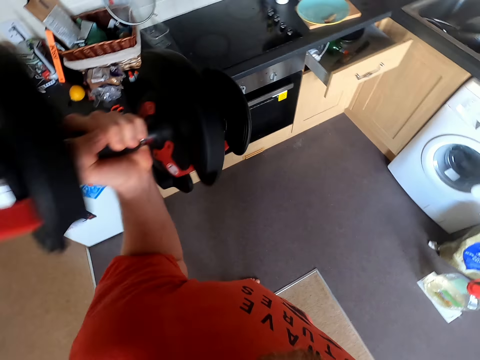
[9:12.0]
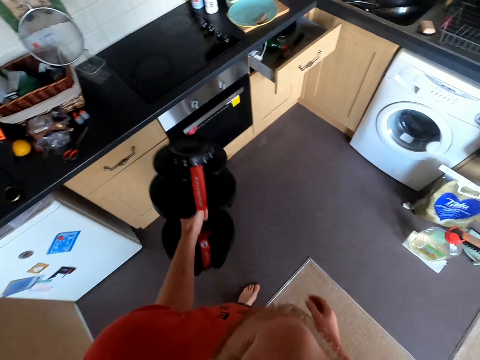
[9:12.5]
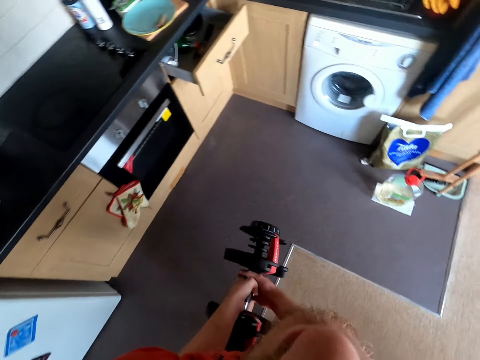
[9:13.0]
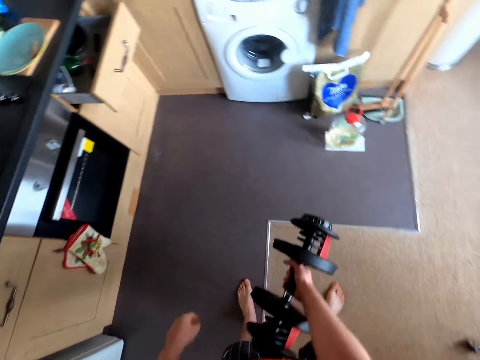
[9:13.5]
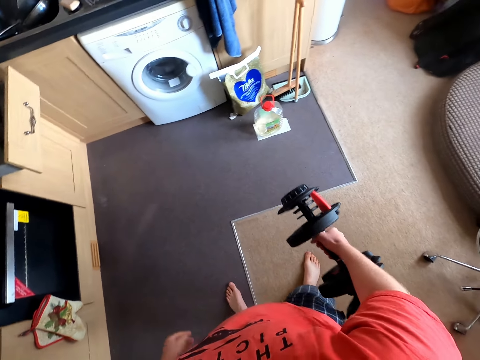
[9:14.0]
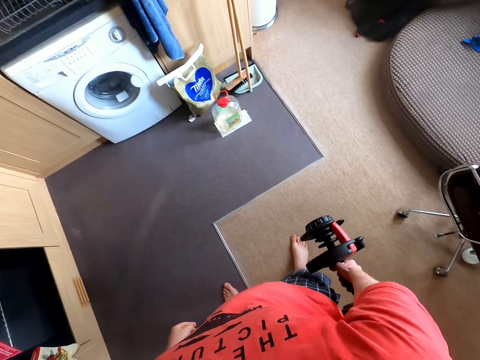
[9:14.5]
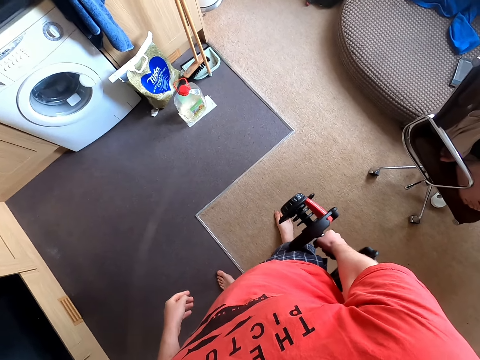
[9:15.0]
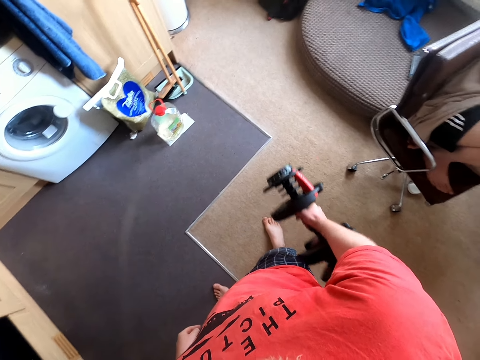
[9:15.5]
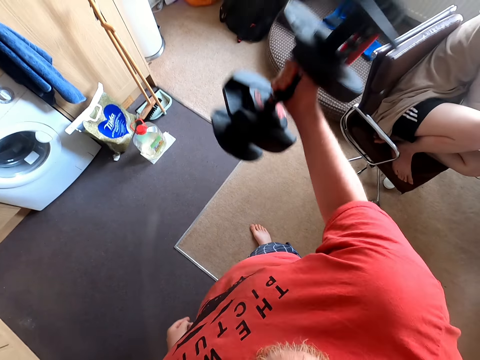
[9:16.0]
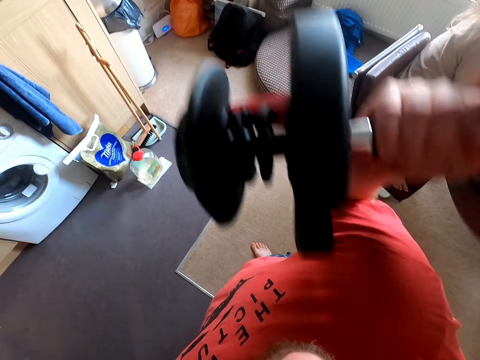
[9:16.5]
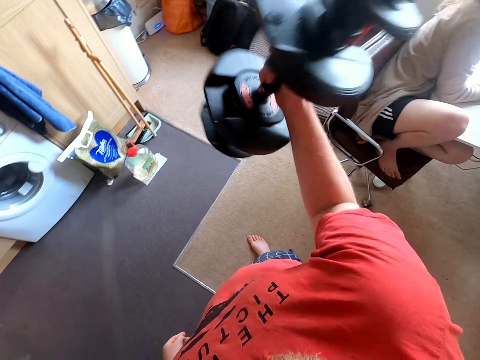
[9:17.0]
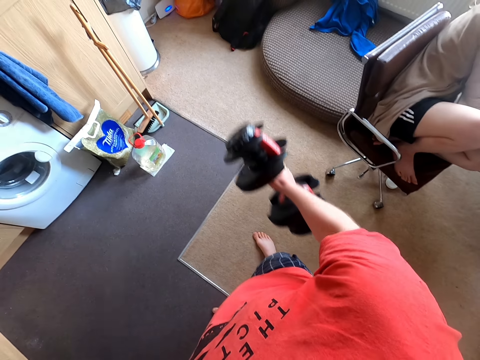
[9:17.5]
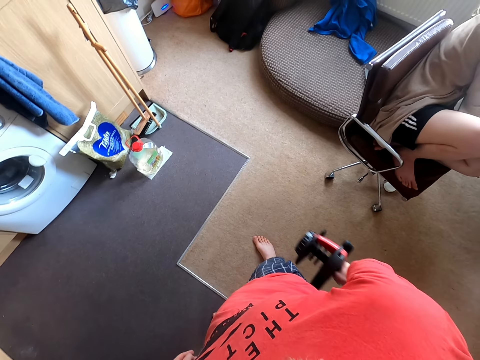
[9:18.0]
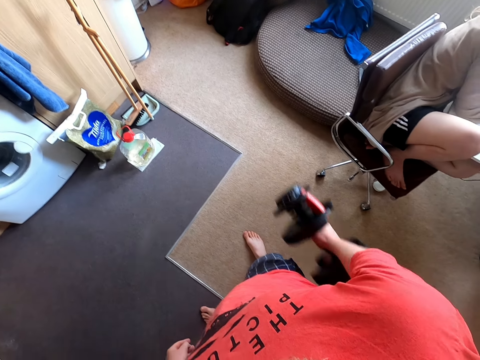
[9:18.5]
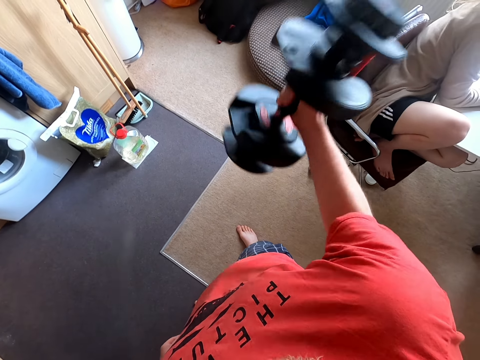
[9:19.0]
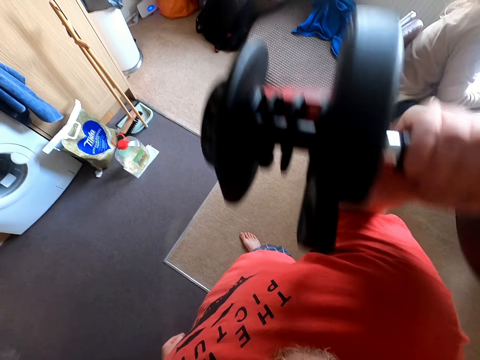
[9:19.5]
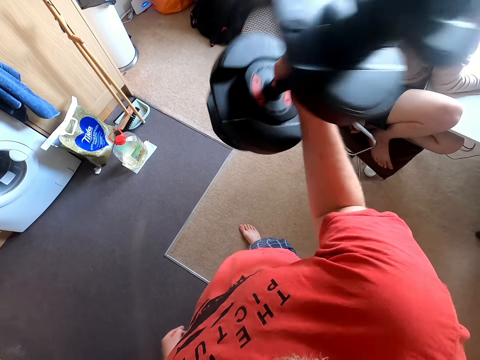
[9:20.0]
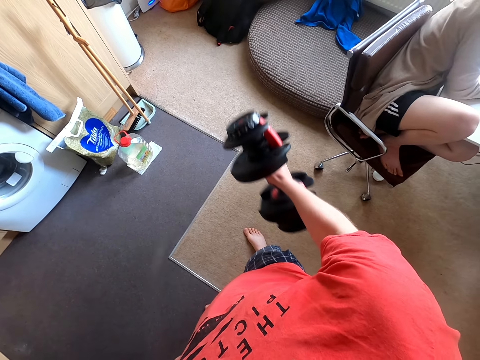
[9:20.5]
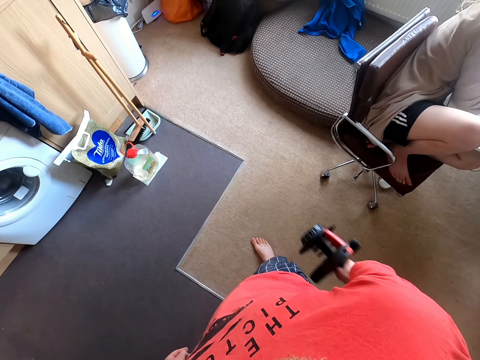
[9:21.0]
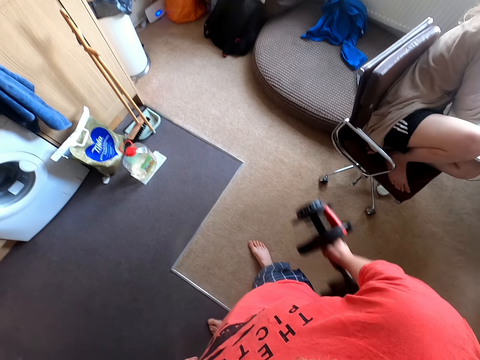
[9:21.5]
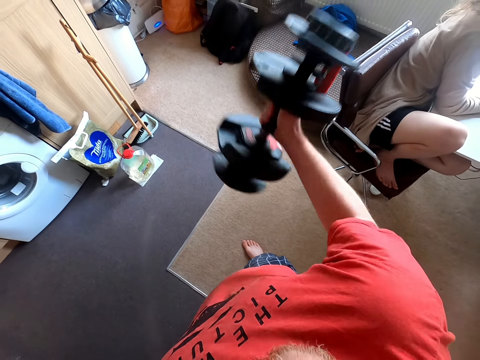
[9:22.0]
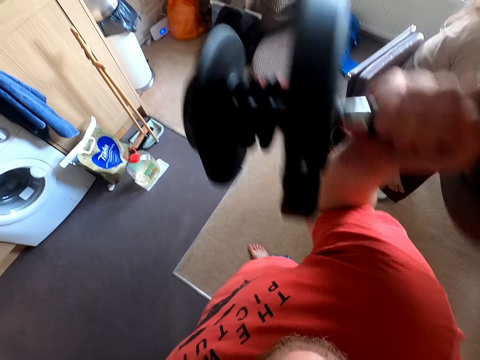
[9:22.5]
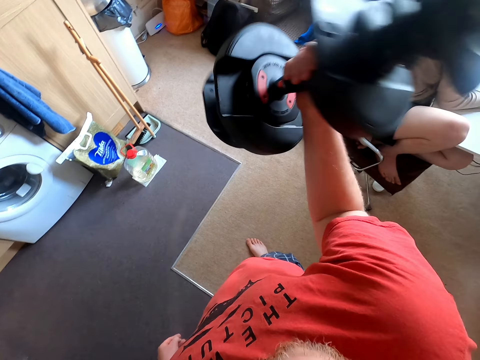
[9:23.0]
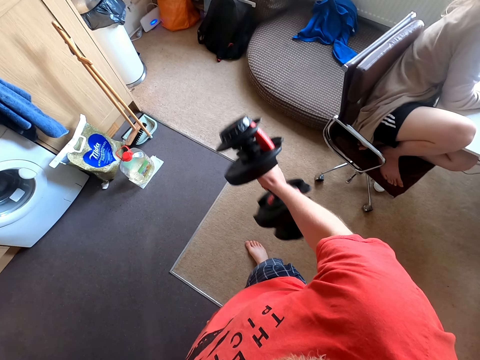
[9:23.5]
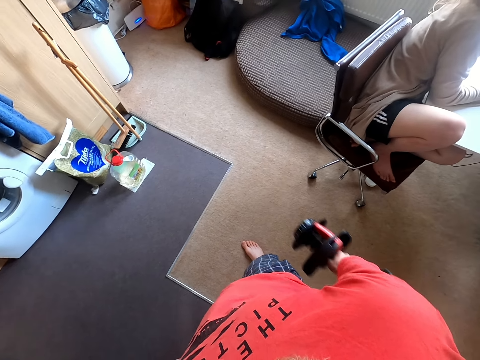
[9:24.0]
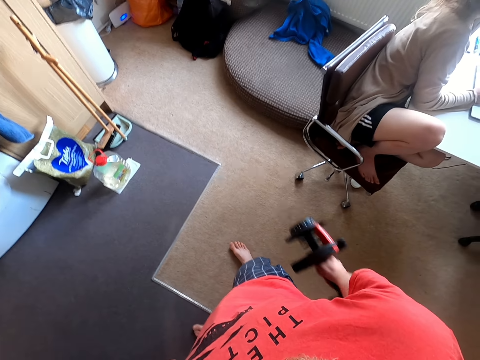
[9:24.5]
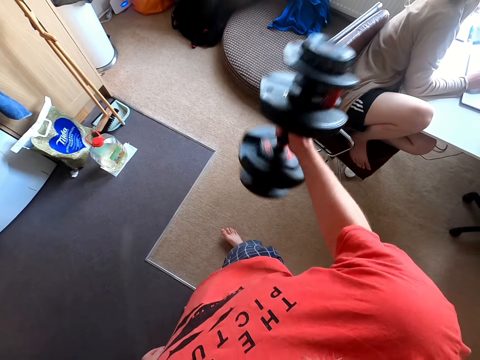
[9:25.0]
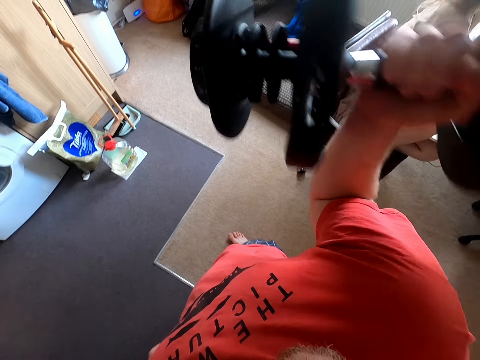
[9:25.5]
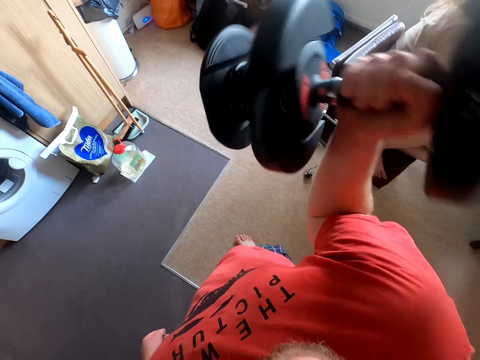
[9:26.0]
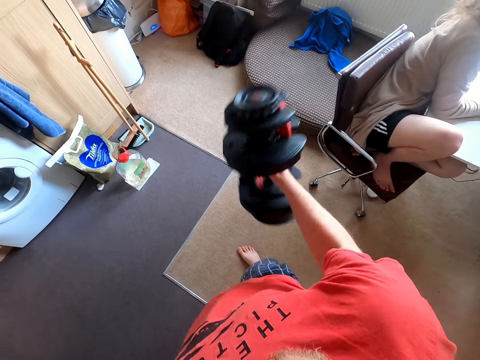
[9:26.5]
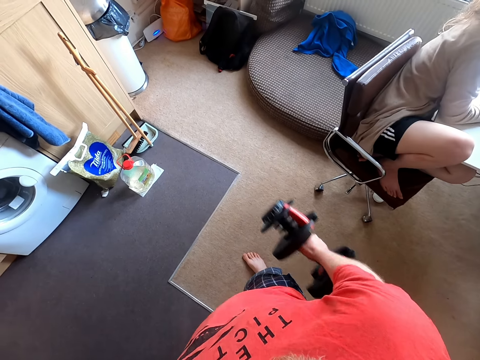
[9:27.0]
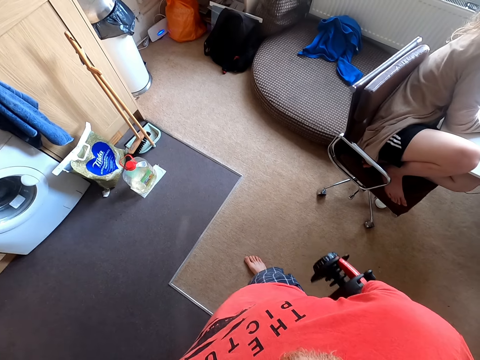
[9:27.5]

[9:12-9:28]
The camera wearer exercises with a dumbbell. They exchange the dumbbell to the right hand. They exercise with the dumbbell repeatedly.

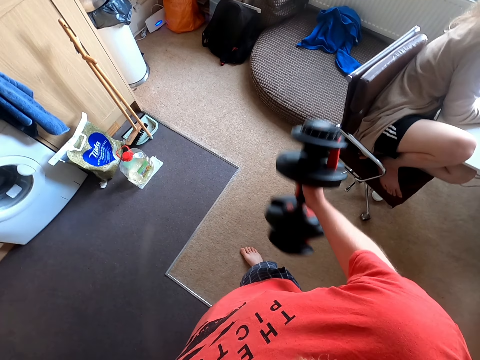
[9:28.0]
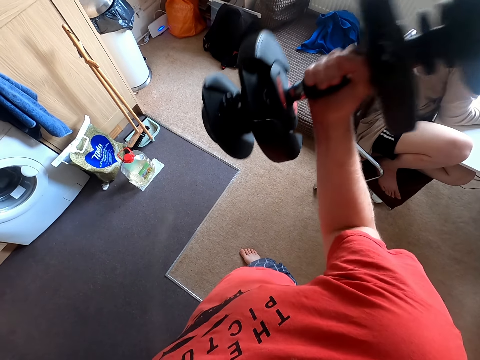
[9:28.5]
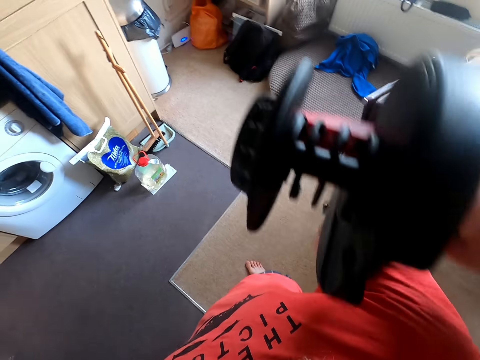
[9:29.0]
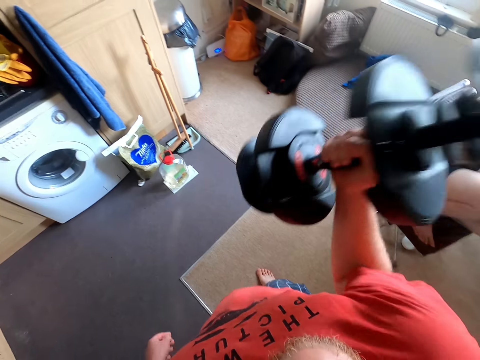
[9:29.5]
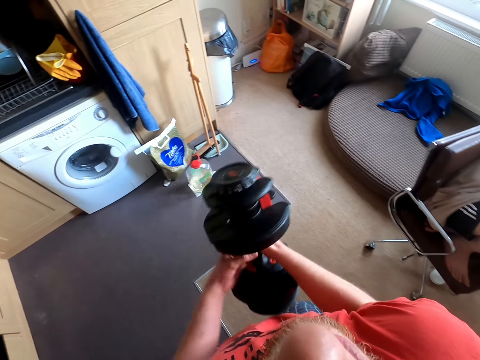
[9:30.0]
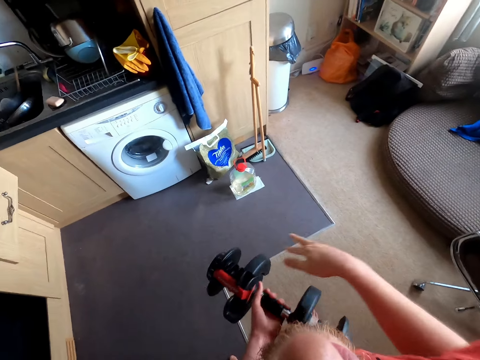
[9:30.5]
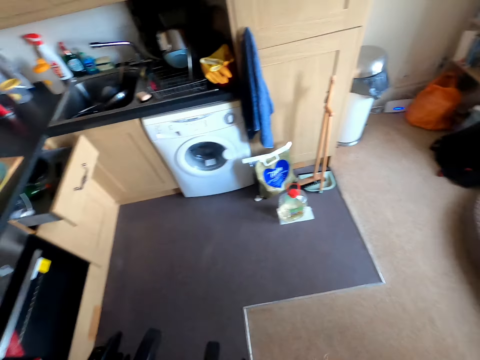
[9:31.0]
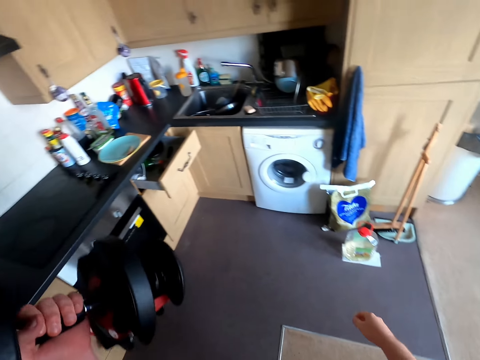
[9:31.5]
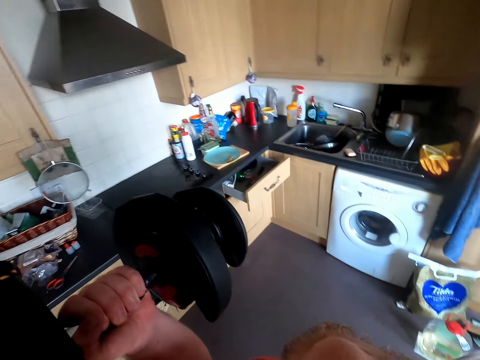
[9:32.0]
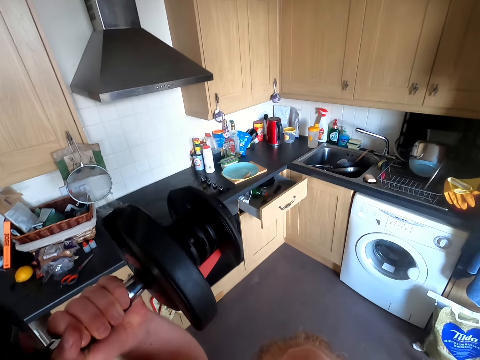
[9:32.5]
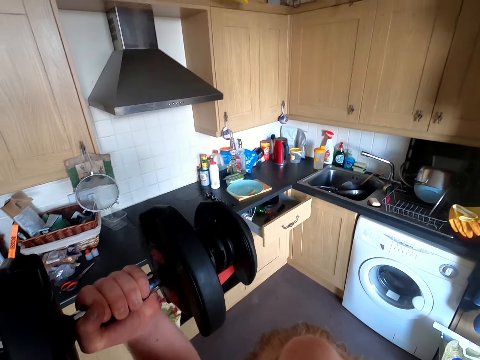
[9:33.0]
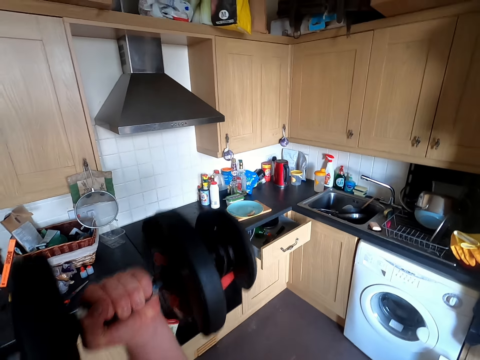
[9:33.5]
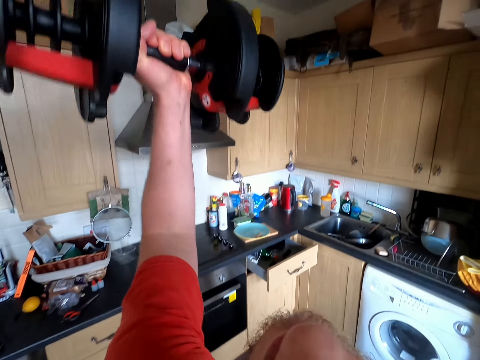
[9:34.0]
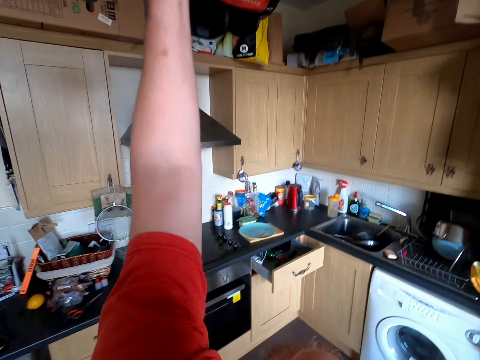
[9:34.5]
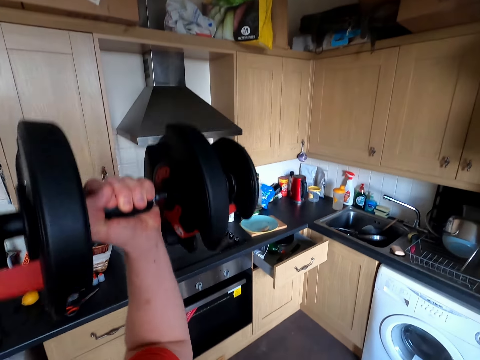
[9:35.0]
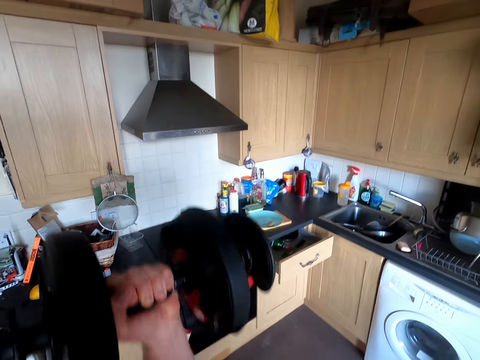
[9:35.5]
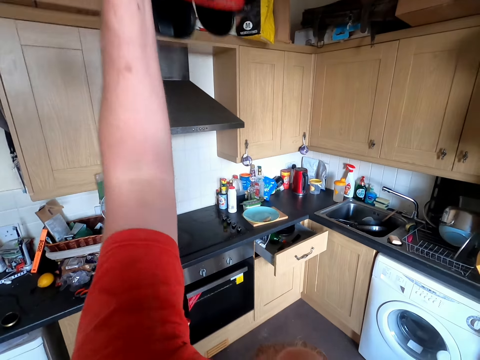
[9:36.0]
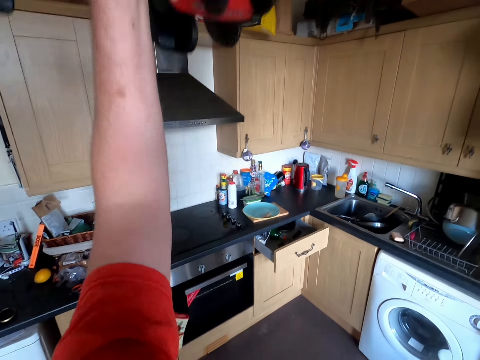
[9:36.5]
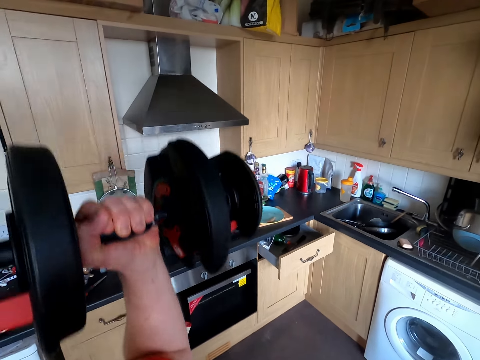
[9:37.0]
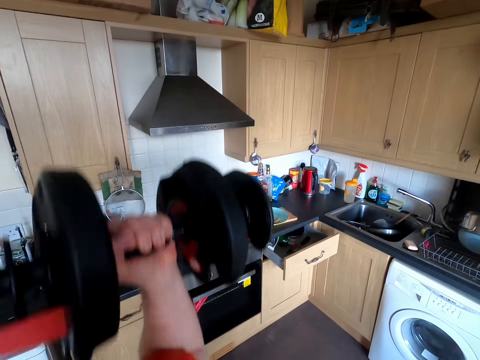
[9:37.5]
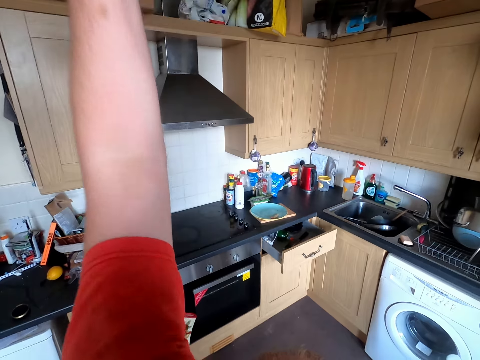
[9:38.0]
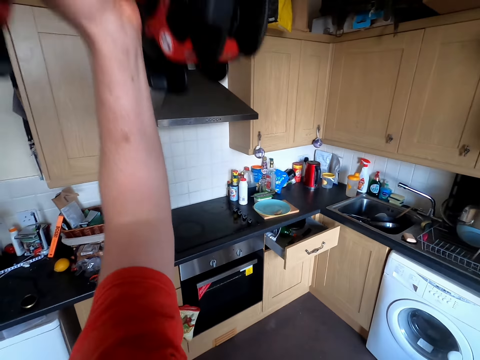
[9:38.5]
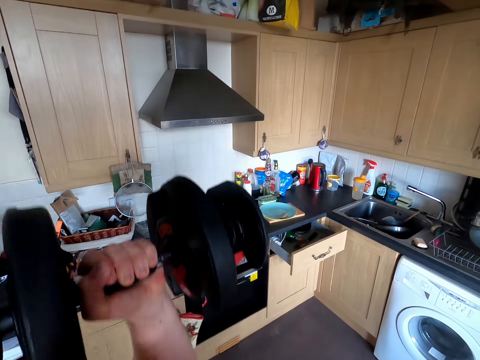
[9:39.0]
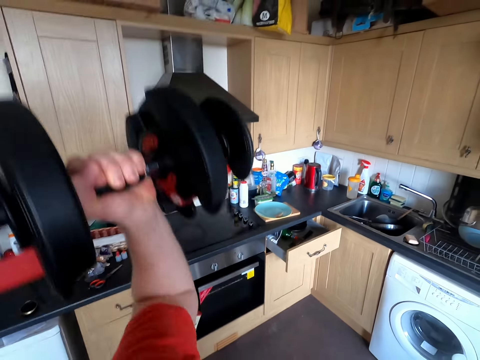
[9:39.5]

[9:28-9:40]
The camera wearer exercises with a dumbbell. They exchange the dumbbell to the left hand. They exercise with the dumbbell repeatedly.
